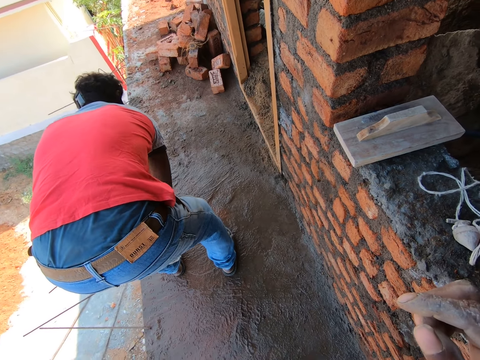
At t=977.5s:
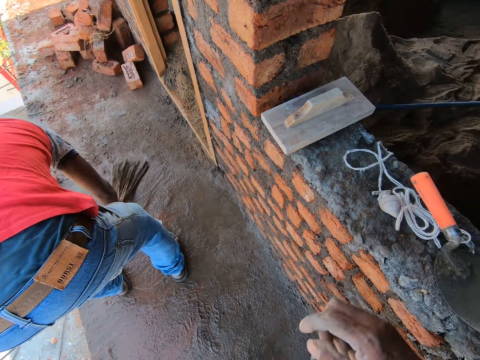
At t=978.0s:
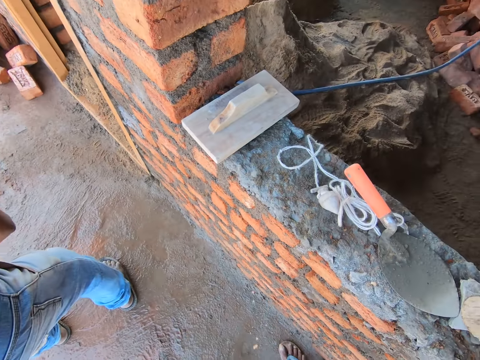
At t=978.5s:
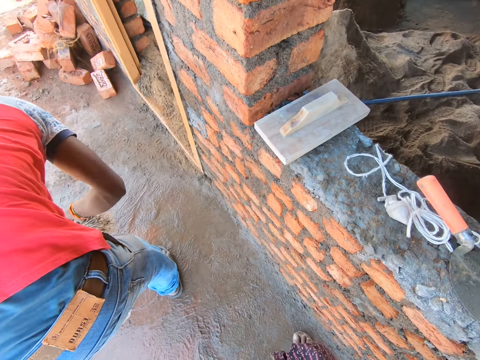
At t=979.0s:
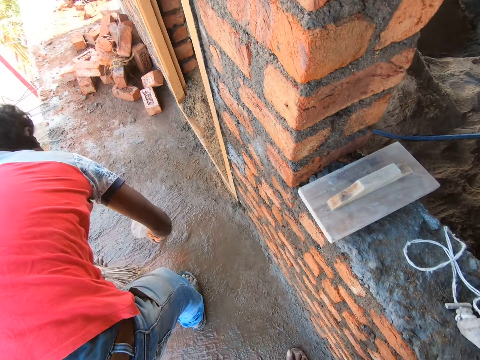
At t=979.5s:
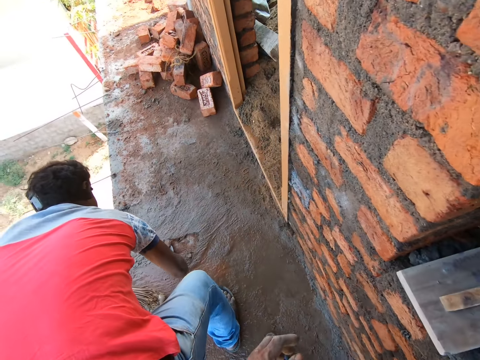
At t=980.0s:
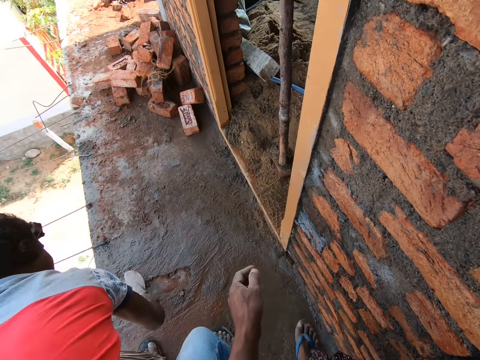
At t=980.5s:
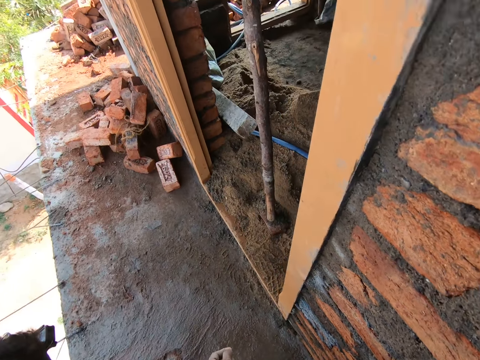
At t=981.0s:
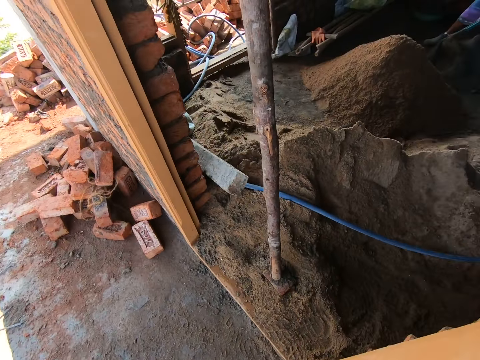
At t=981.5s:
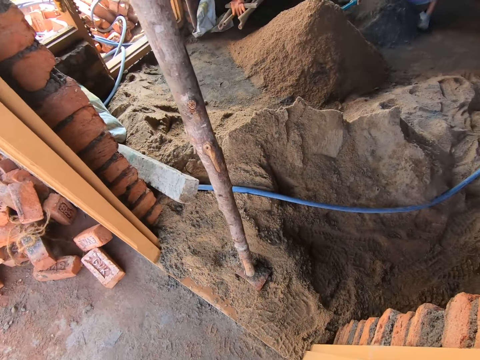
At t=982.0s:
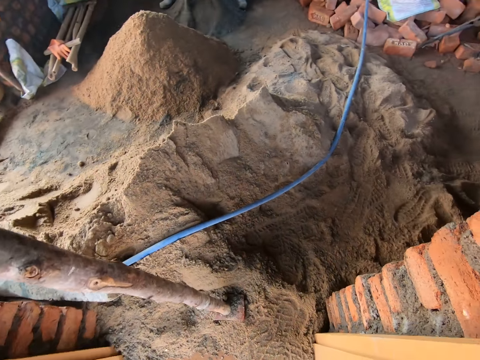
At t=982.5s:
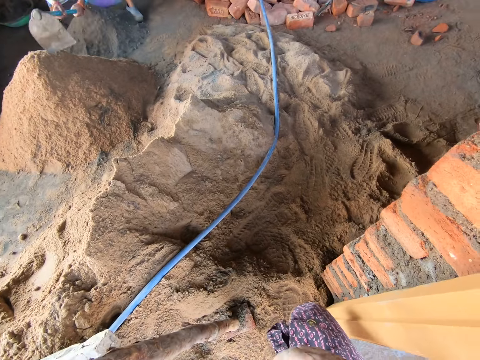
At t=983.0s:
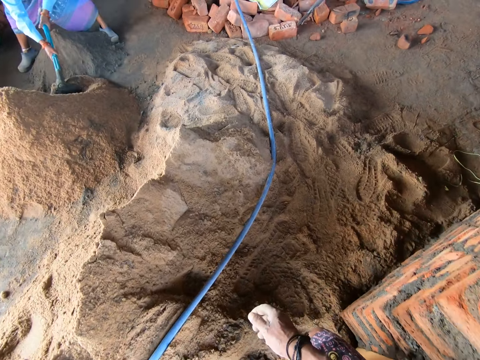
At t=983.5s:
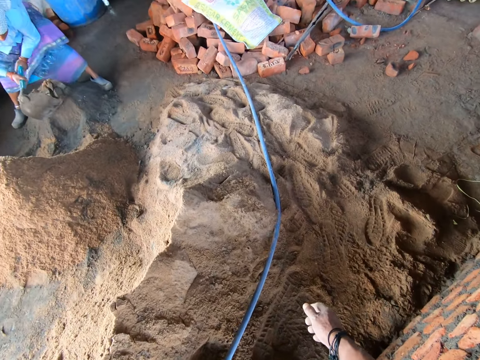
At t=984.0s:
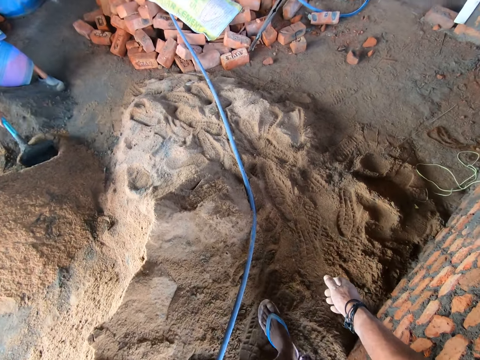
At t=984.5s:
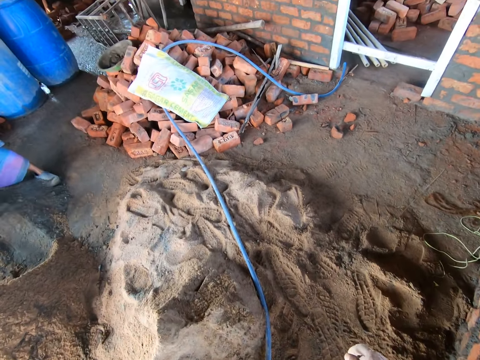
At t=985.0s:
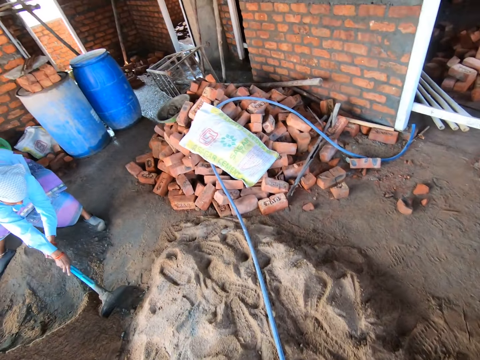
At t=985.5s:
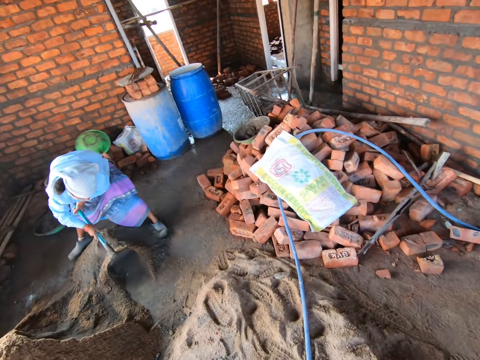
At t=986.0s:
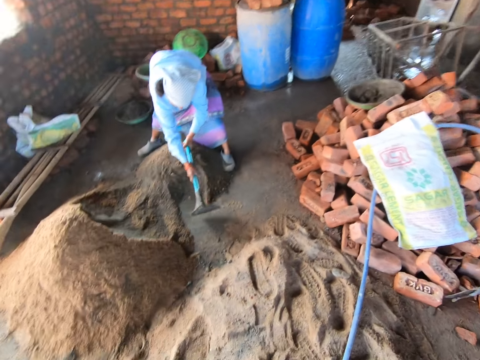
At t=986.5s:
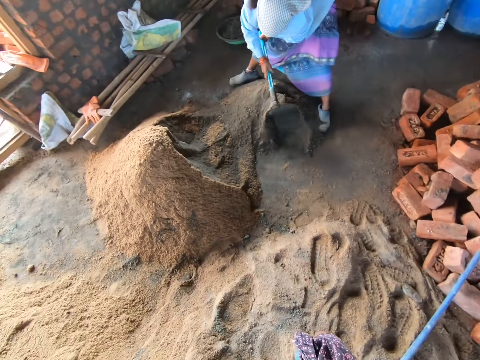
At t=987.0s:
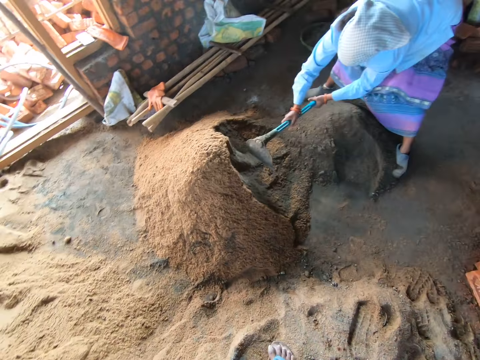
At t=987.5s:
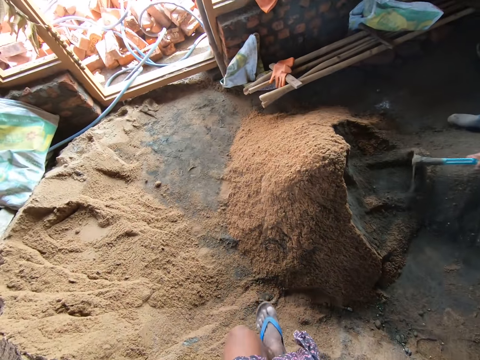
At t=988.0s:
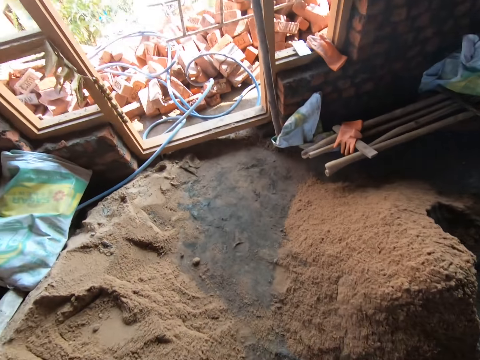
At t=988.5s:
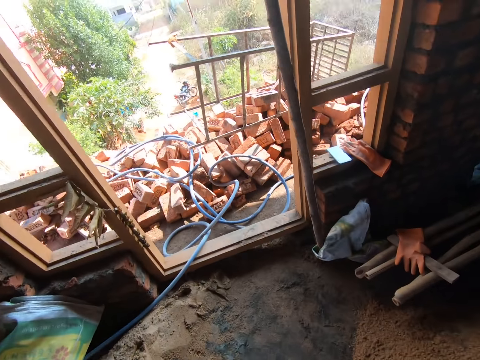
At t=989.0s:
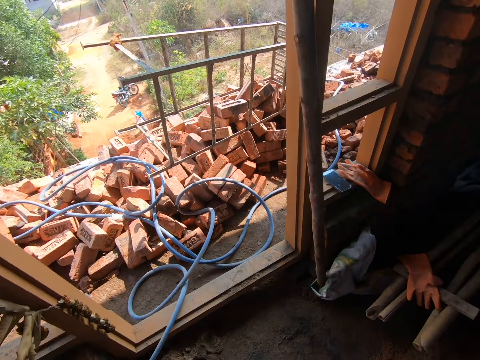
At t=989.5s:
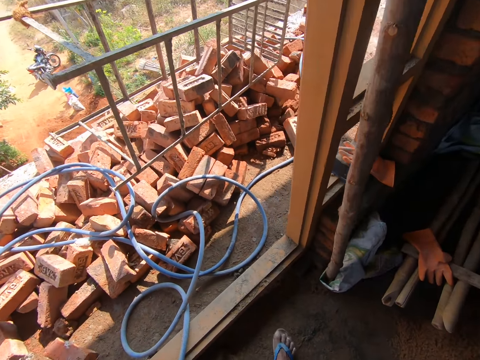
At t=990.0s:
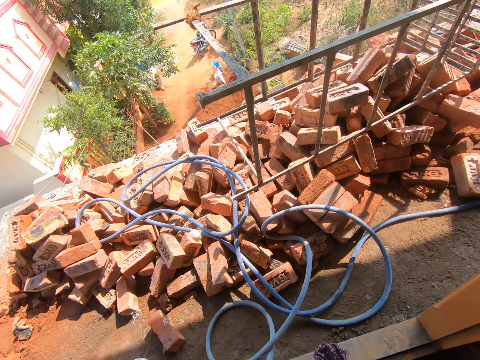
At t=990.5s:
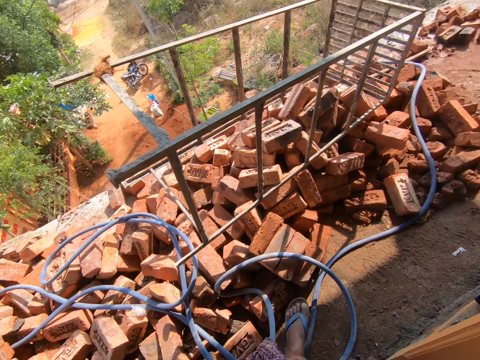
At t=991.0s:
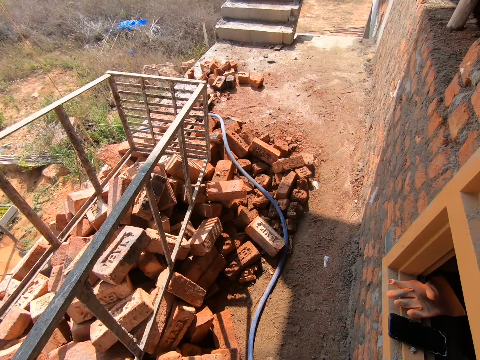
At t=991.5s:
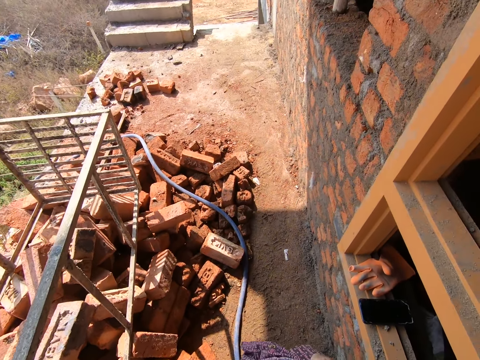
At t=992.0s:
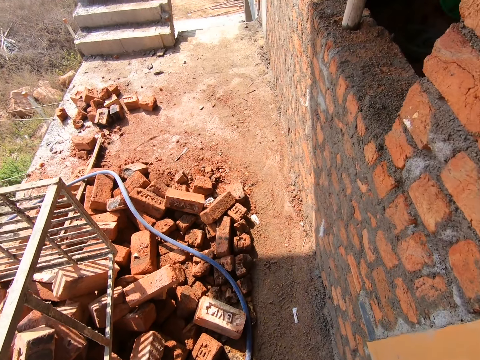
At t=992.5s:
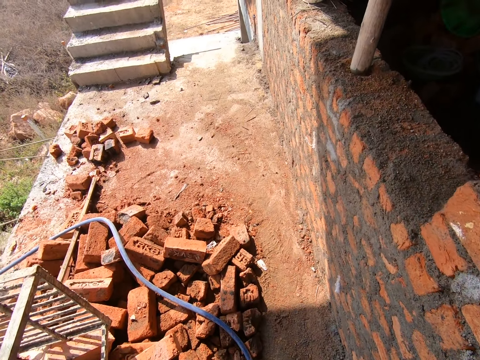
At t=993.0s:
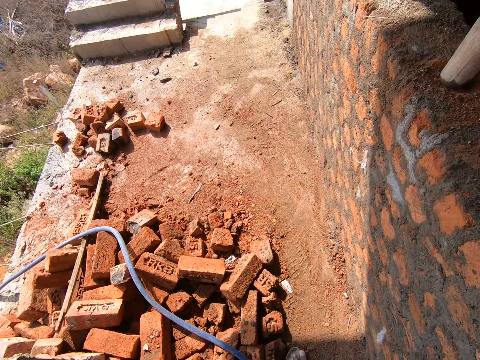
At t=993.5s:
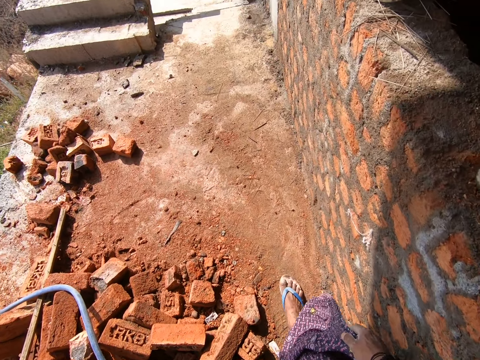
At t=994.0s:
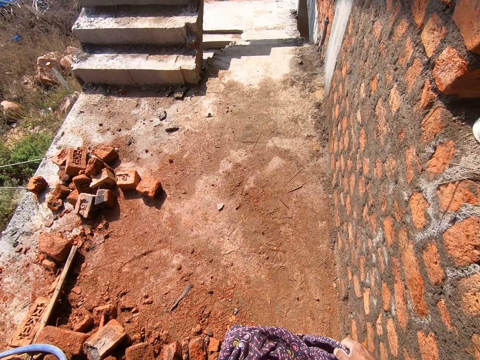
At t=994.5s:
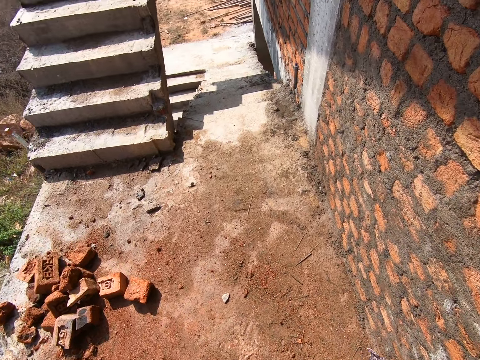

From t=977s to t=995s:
The camera wearer walks to the construction room. A person scrapes the floor using a trowel. Another person uses a shovel to mix sand and cement. The camera wearer walks out of the construction room. They walk on the roof corridor.

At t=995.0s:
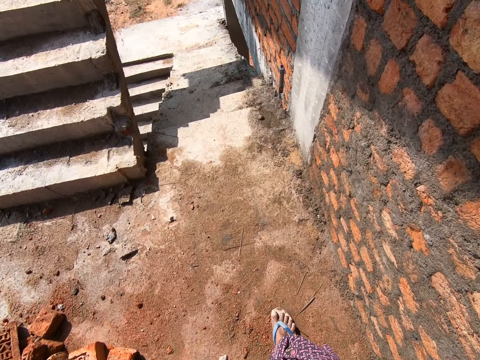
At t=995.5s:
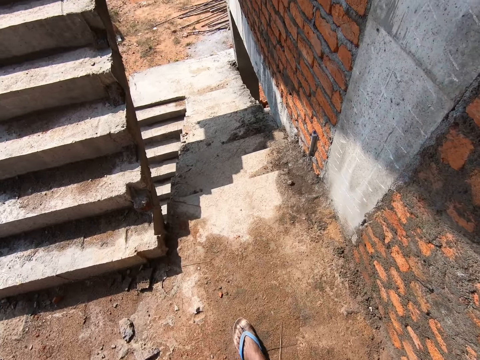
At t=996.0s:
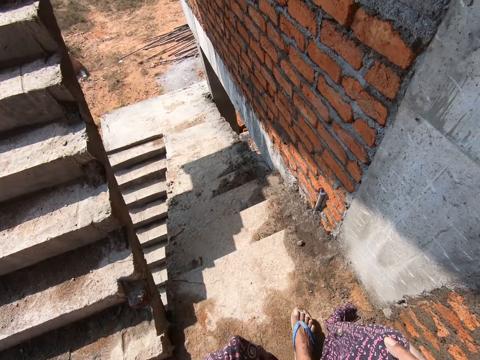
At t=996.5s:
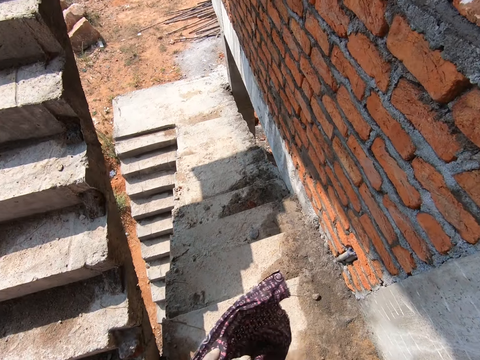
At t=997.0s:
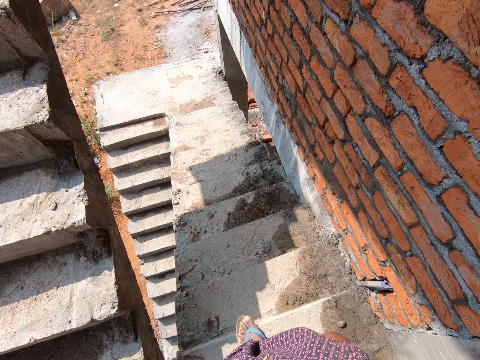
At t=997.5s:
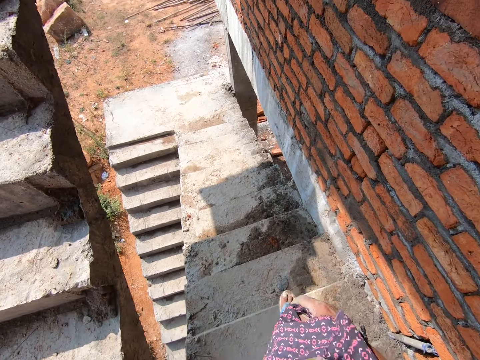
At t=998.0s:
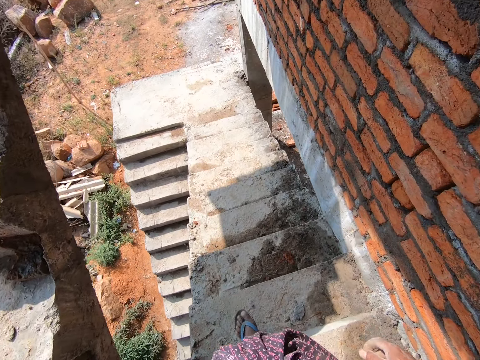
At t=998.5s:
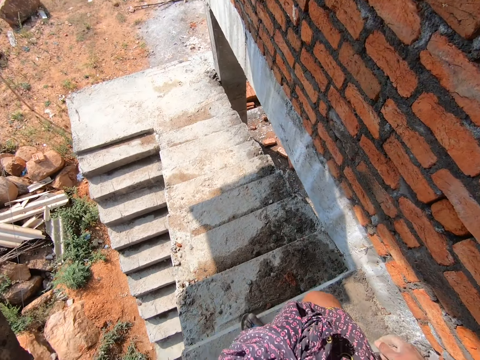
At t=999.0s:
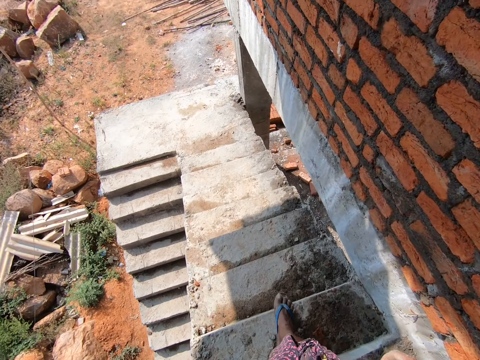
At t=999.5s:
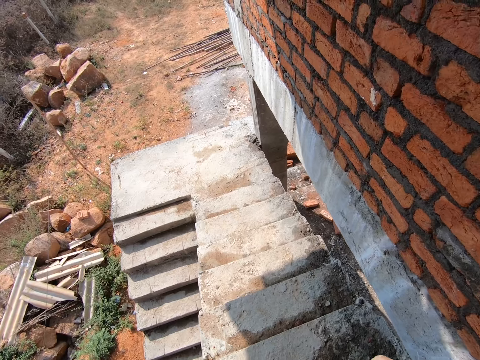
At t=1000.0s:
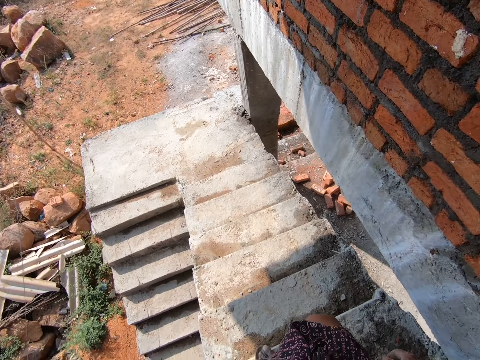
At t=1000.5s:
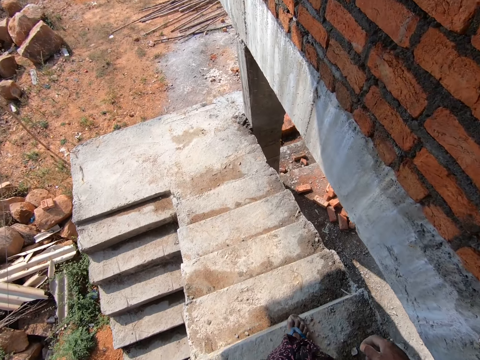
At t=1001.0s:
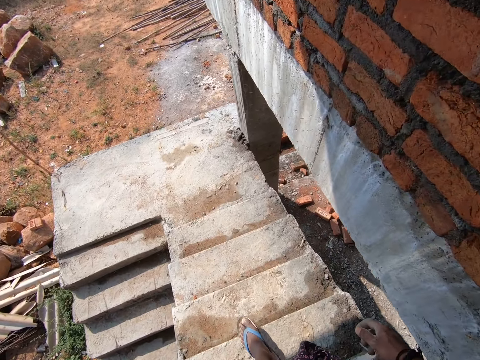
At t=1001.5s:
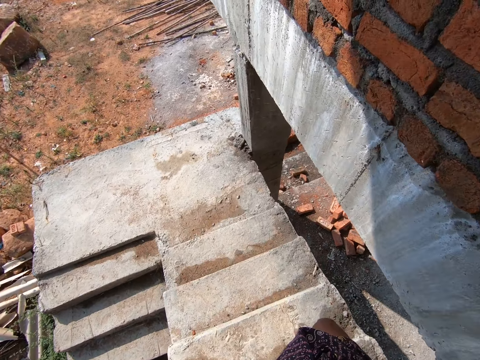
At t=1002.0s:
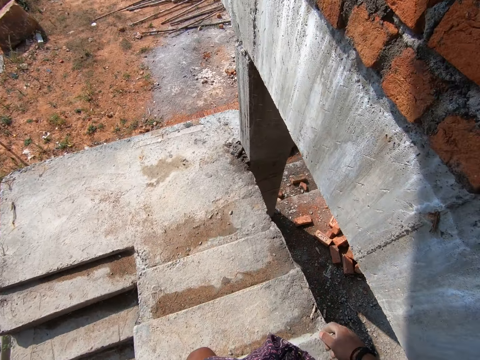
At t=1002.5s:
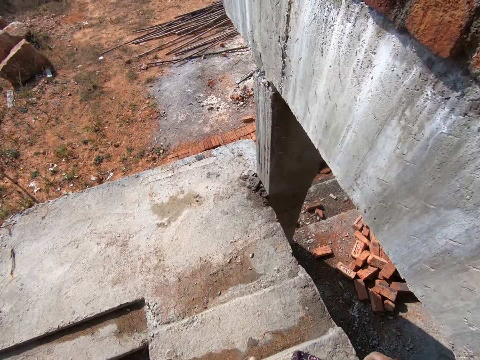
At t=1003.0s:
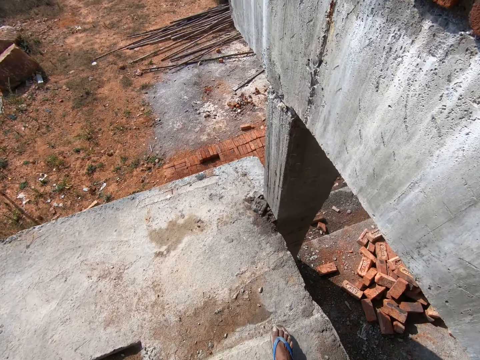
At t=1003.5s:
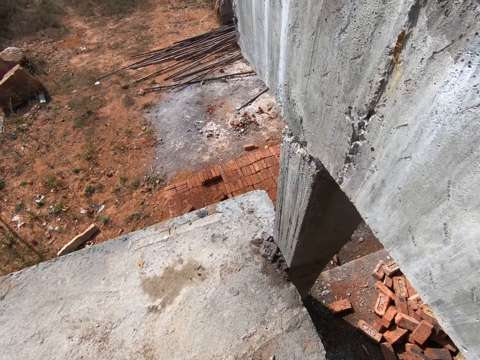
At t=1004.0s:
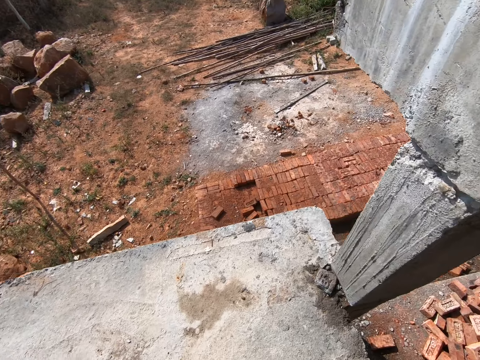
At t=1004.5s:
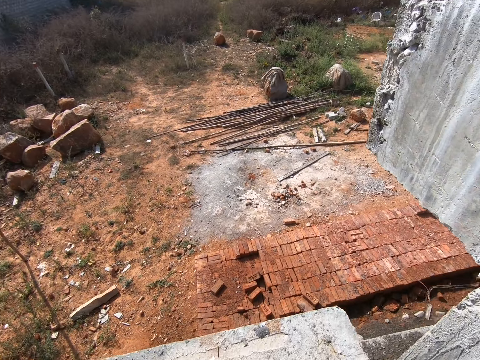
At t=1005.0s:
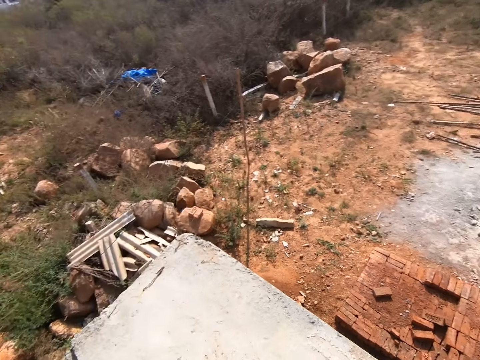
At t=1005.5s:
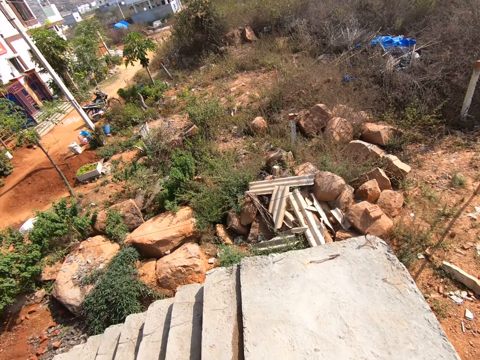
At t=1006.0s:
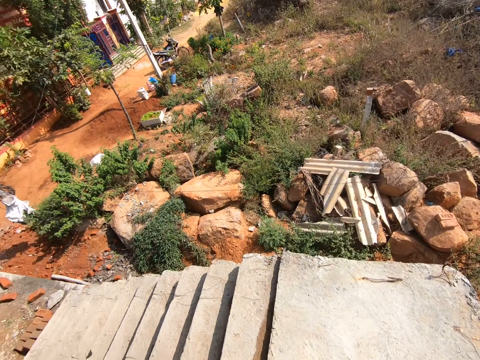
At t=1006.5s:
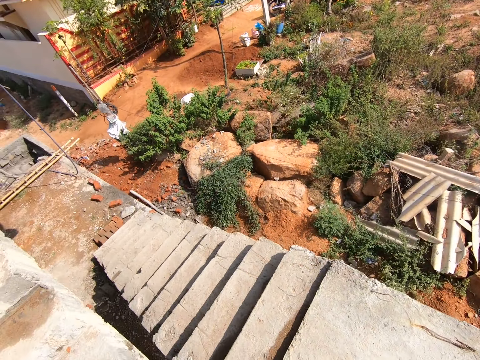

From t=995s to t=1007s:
The camera wearer walks down stairs.
